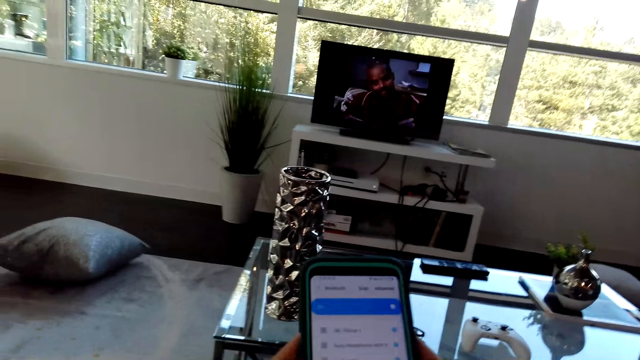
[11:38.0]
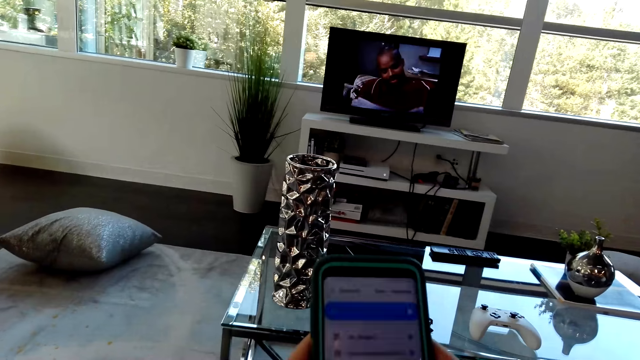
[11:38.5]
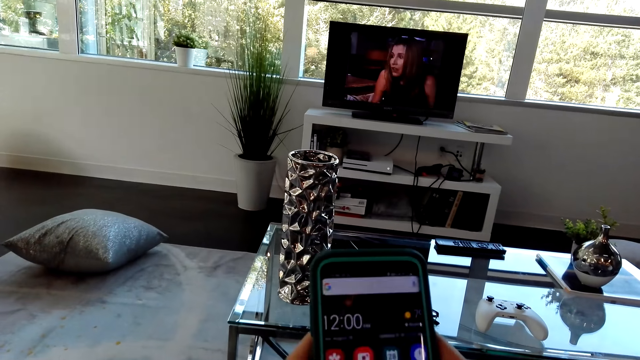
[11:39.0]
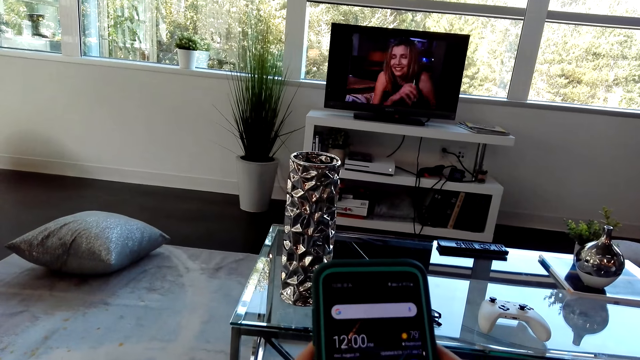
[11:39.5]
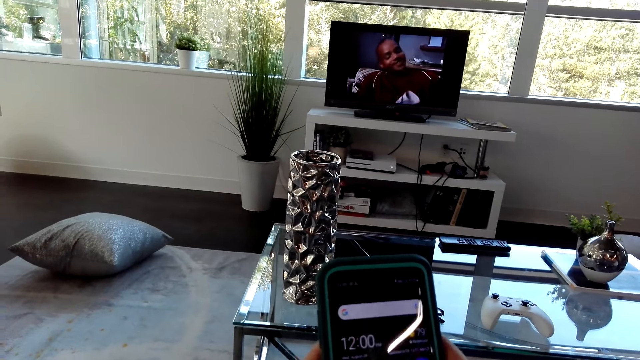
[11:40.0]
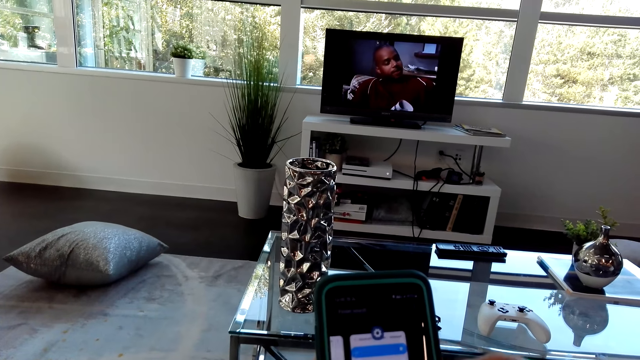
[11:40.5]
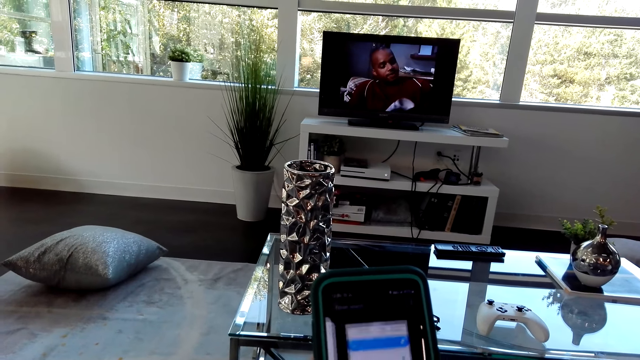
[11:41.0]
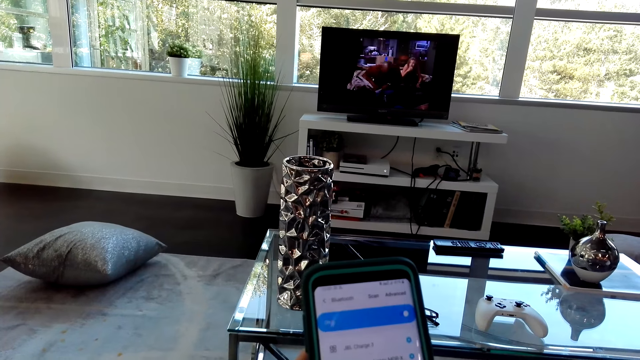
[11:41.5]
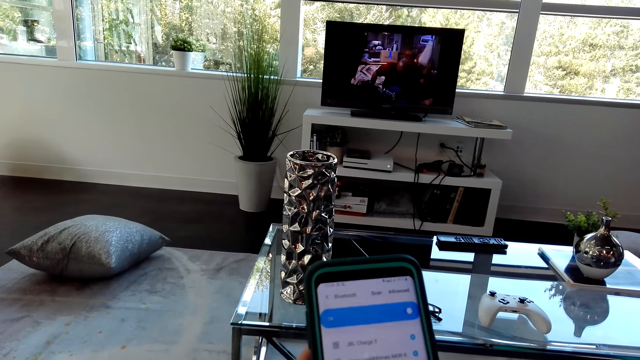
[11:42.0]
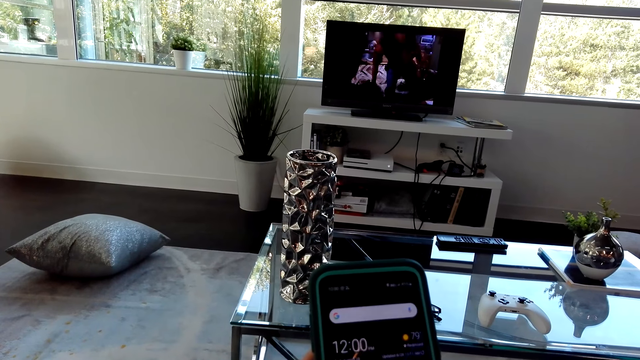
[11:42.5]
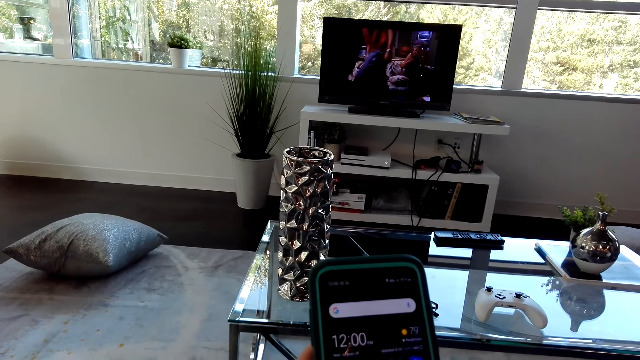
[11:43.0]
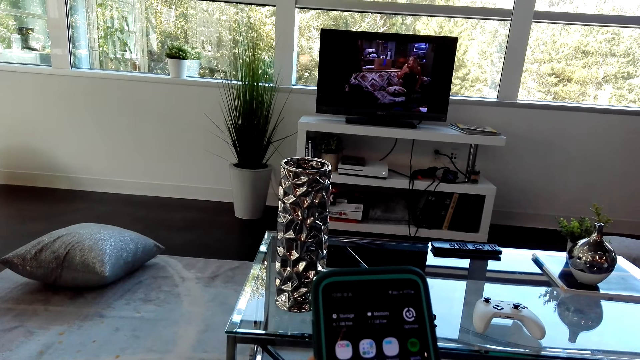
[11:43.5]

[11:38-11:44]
The camera wearer uses a phone.

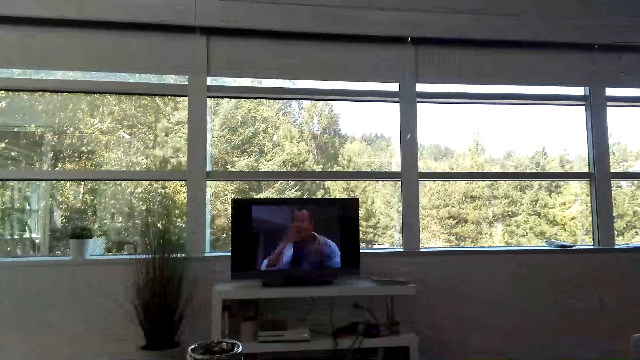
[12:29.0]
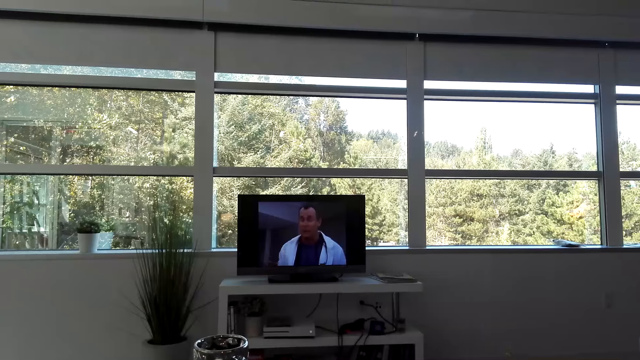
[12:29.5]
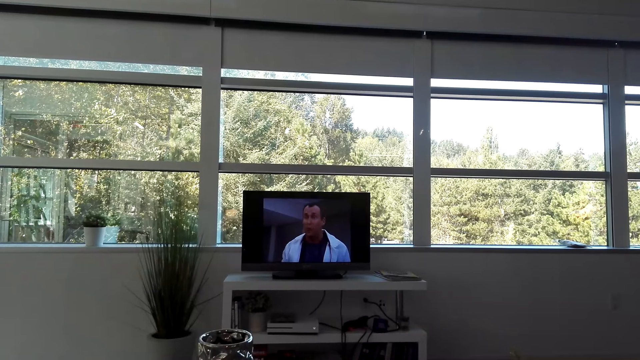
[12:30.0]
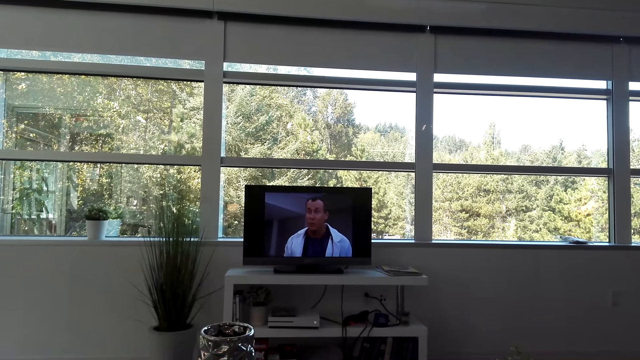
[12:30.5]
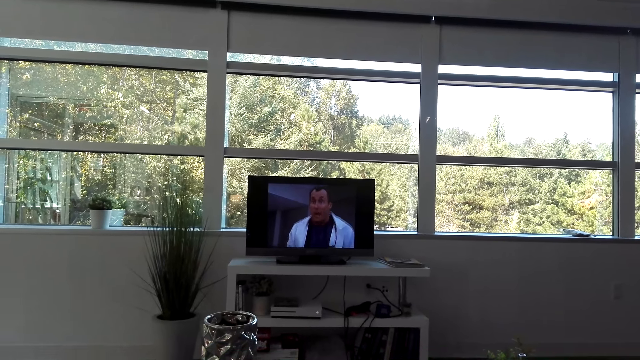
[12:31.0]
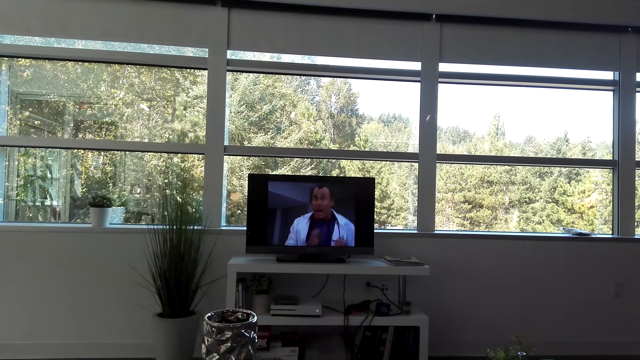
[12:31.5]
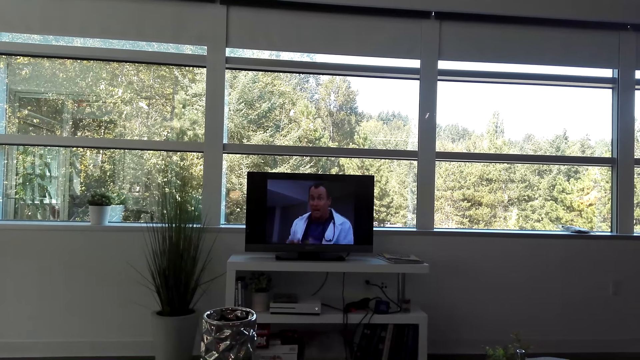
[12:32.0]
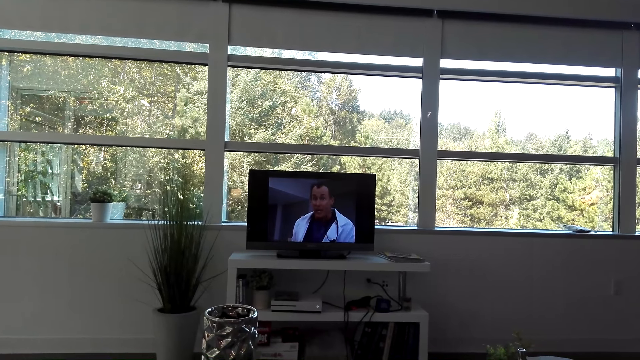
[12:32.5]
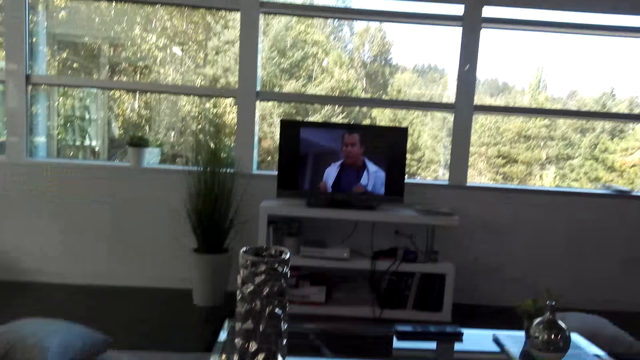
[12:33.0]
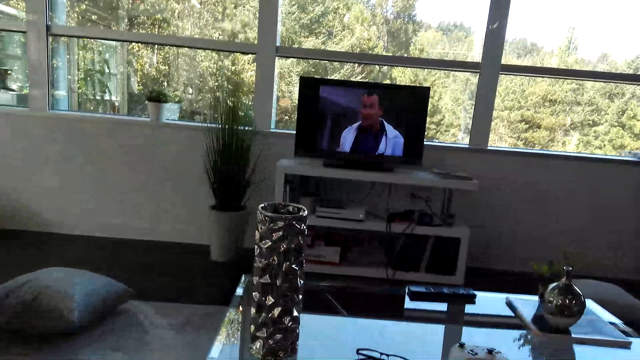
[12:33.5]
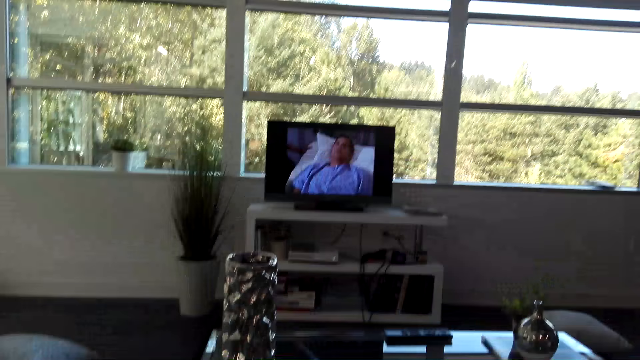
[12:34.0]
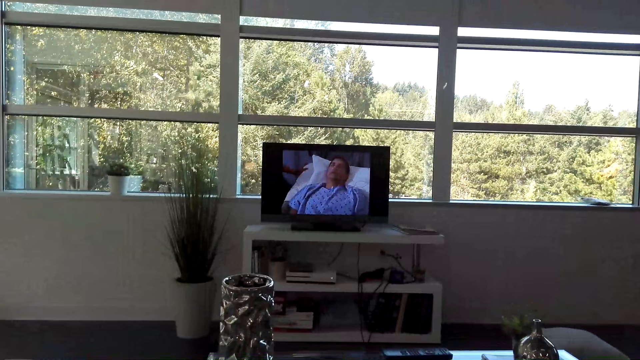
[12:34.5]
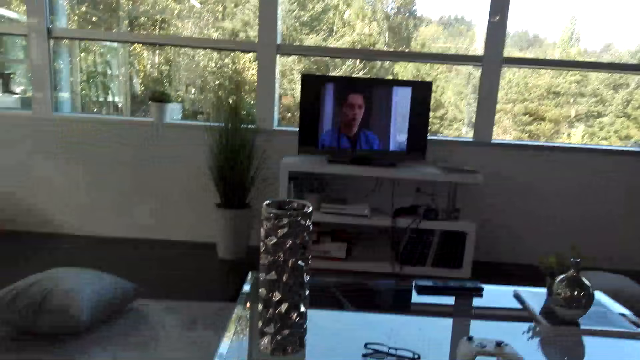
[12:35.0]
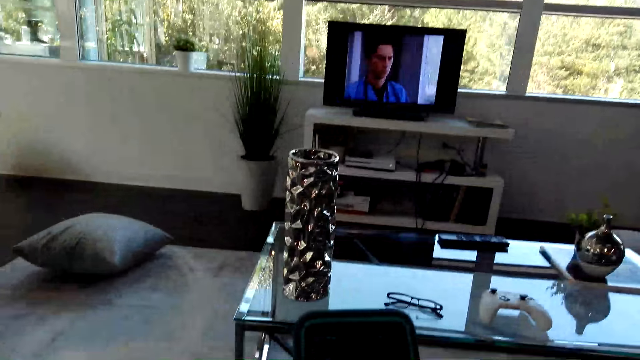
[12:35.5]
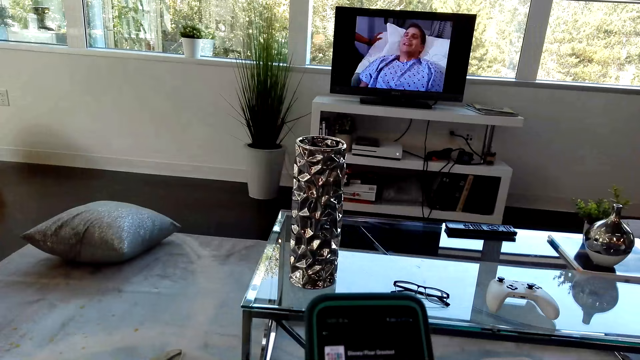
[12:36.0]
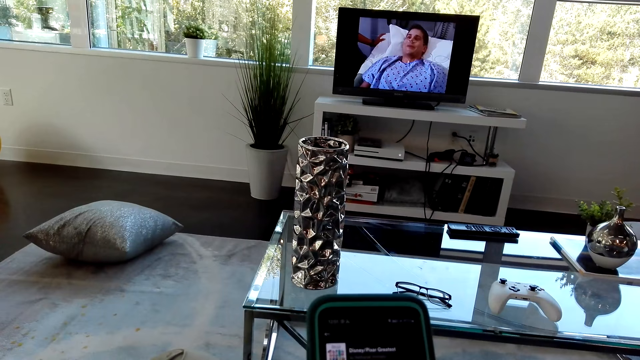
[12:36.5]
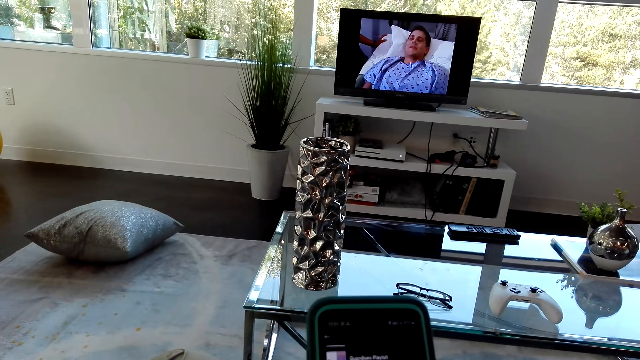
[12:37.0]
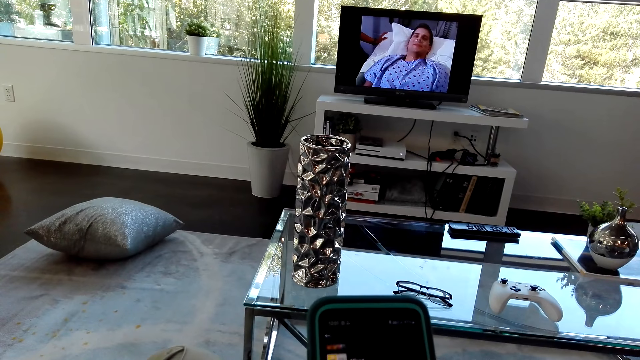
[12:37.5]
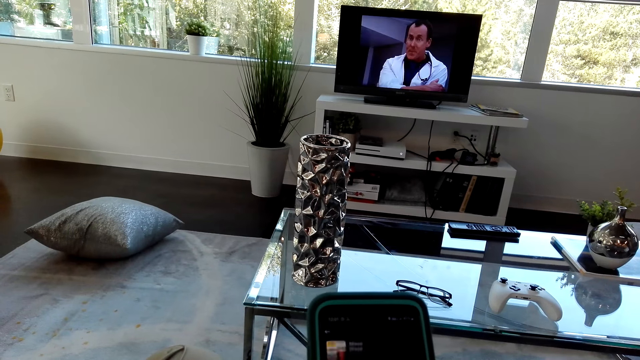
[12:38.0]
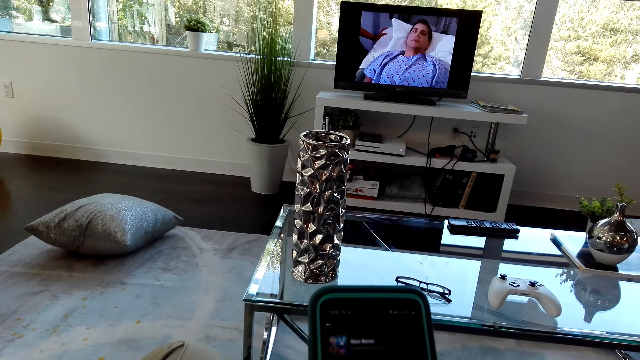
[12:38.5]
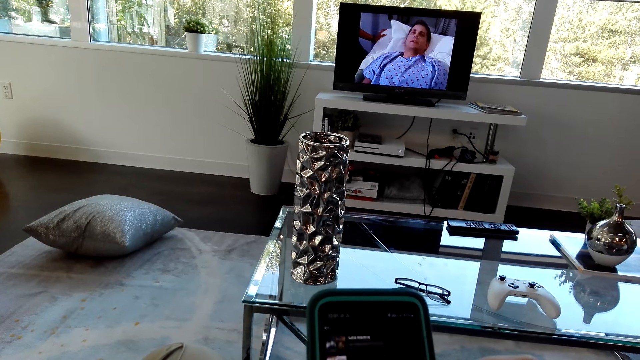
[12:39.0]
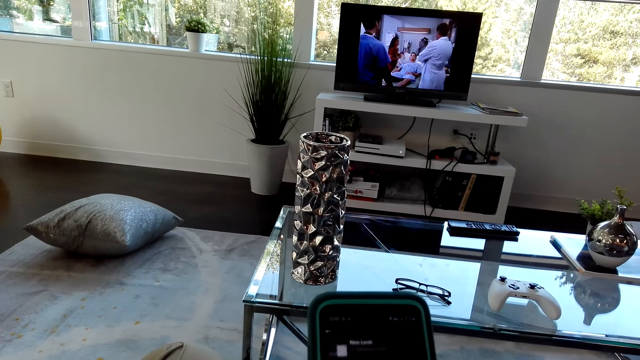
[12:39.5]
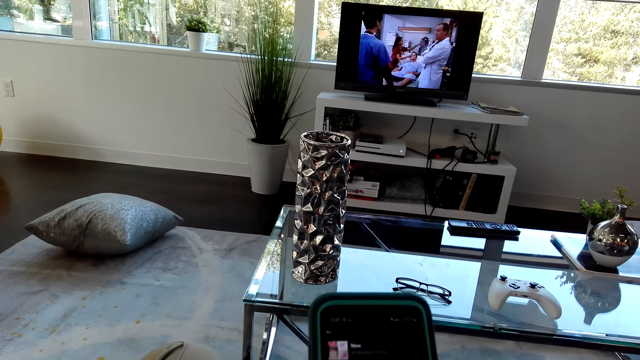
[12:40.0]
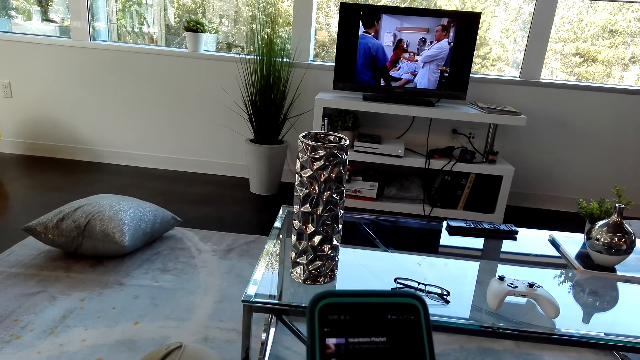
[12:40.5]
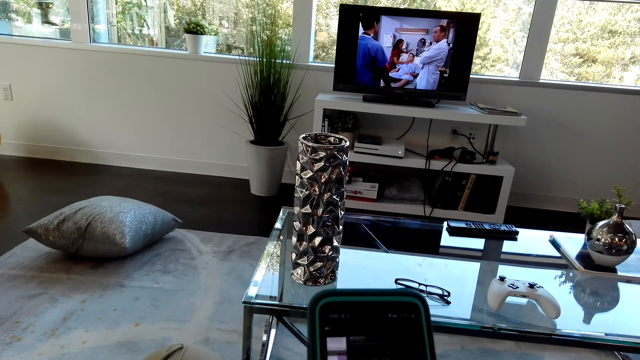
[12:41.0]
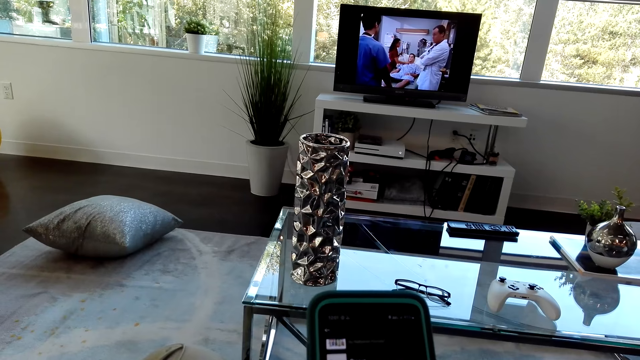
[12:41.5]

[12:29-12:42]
The camera wearer watches television. They use a phone.

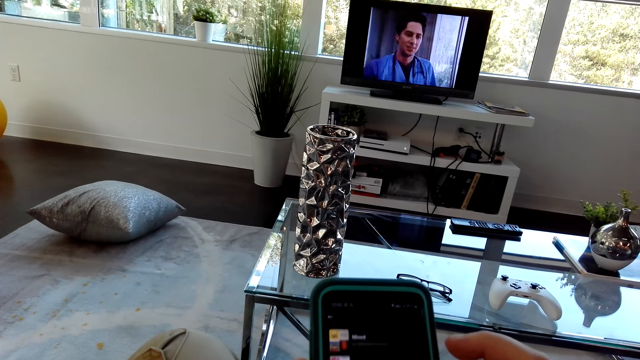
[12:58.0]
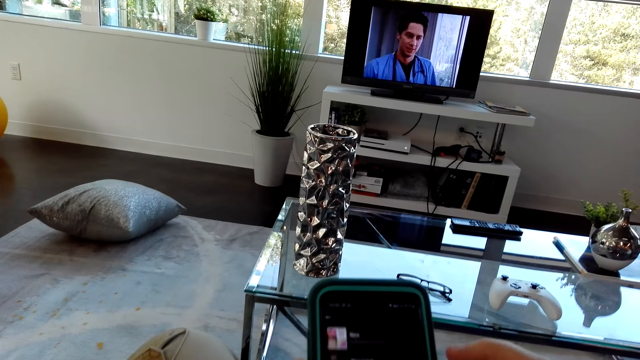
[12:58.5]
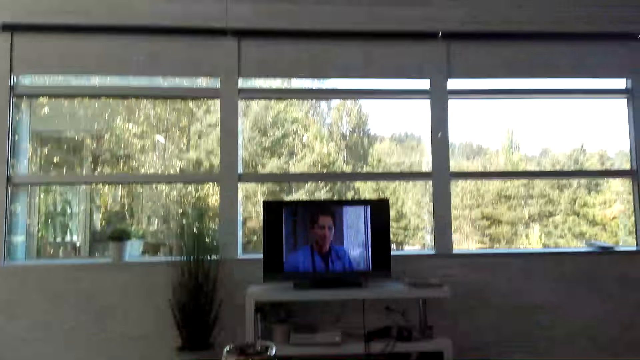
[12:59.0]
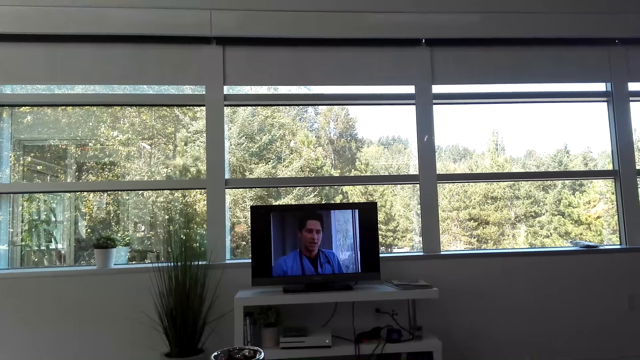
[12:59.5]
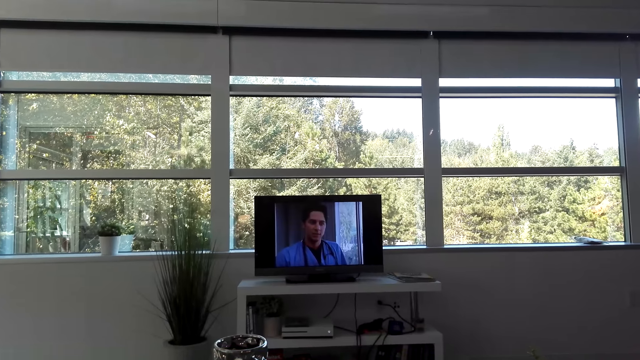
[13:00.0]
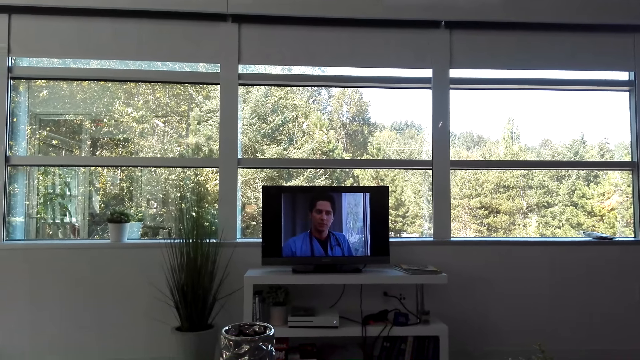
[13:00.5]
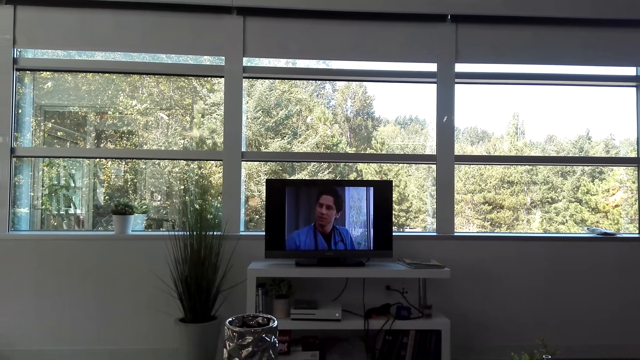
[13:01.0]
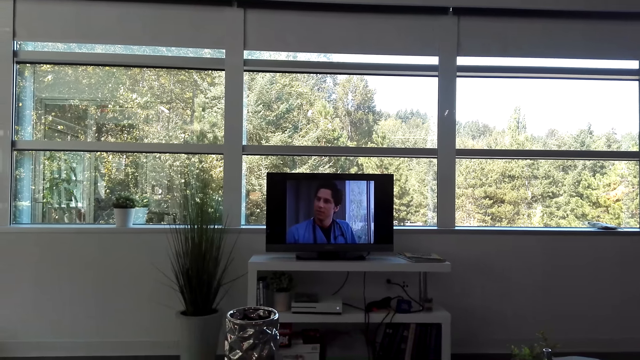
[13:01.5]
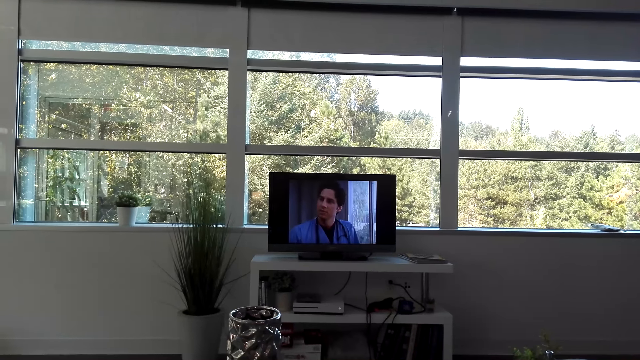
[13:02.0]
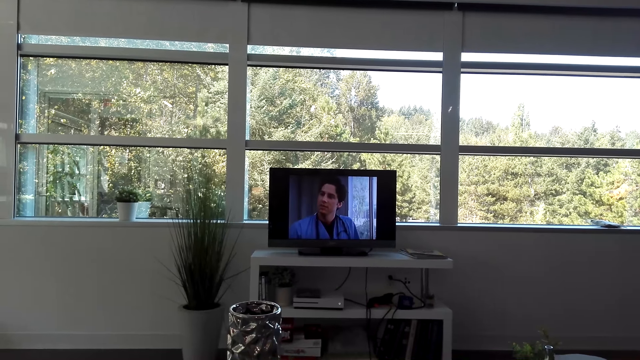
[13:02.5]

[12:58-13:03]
The camera wearer watches the film from the television.
